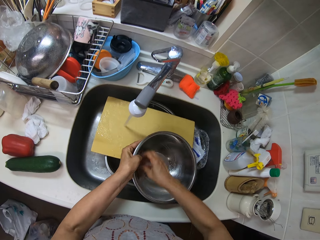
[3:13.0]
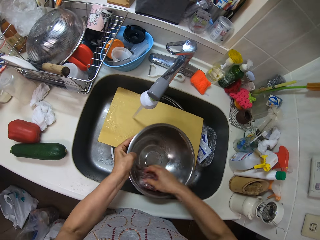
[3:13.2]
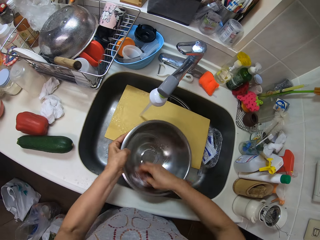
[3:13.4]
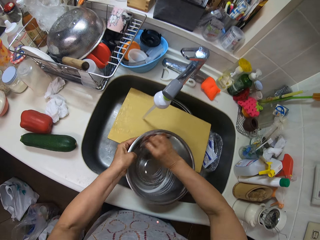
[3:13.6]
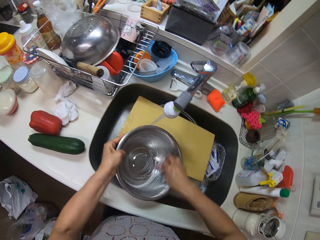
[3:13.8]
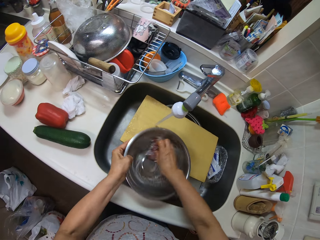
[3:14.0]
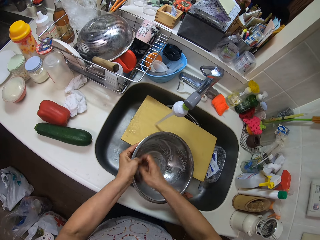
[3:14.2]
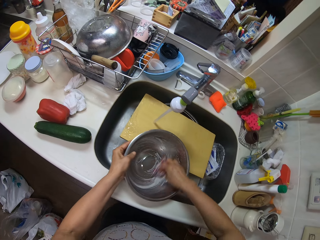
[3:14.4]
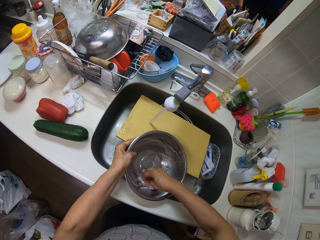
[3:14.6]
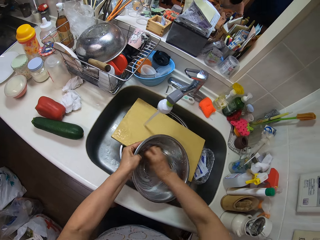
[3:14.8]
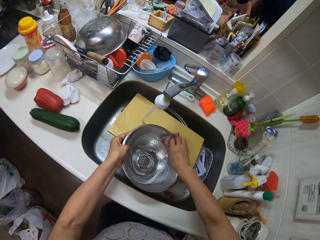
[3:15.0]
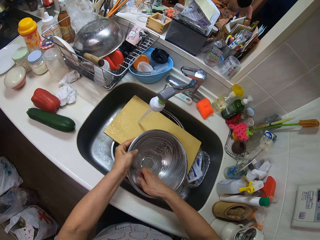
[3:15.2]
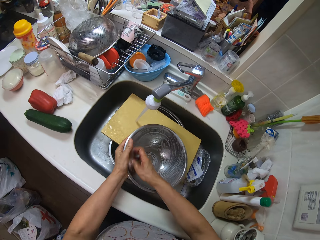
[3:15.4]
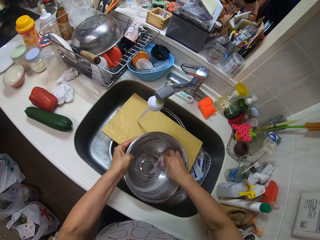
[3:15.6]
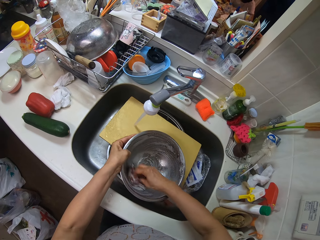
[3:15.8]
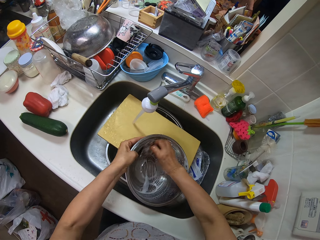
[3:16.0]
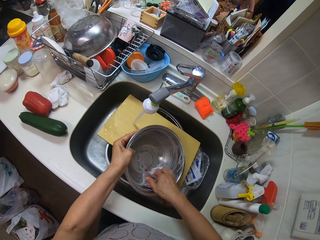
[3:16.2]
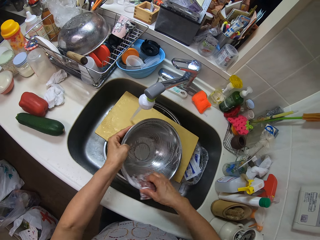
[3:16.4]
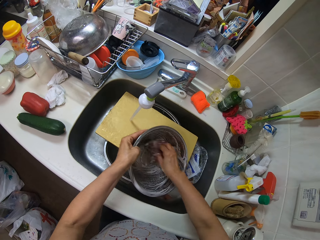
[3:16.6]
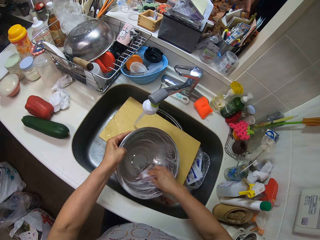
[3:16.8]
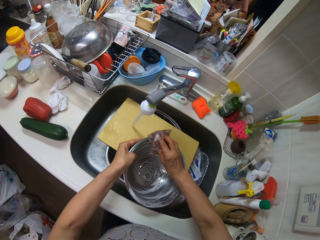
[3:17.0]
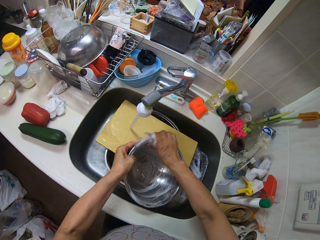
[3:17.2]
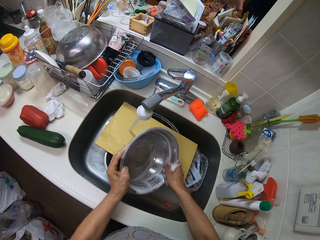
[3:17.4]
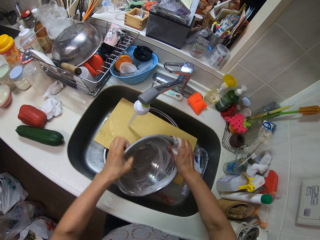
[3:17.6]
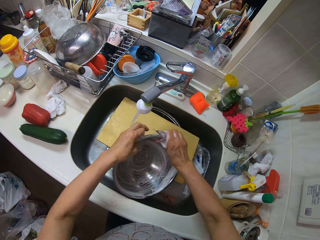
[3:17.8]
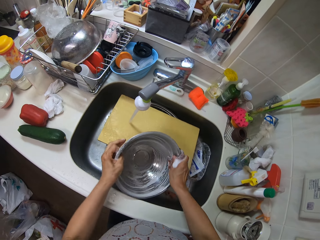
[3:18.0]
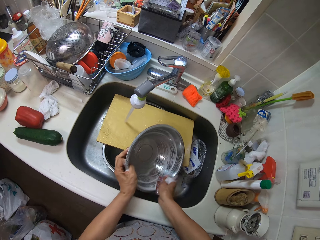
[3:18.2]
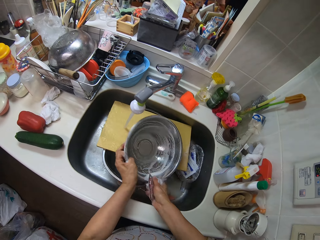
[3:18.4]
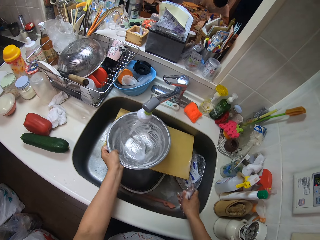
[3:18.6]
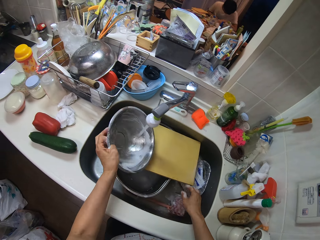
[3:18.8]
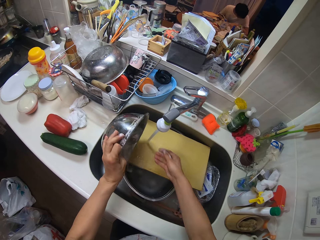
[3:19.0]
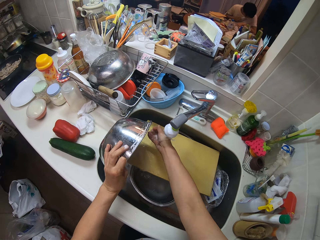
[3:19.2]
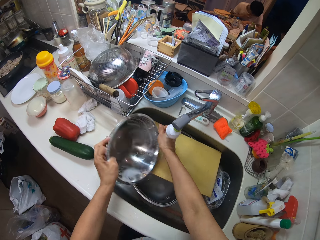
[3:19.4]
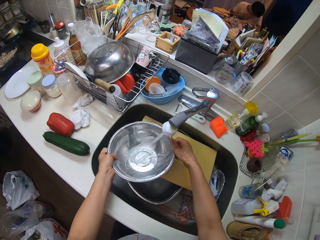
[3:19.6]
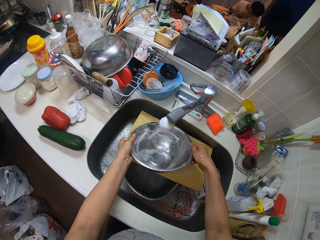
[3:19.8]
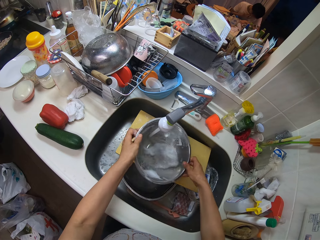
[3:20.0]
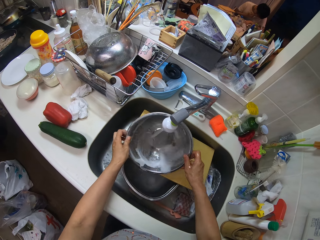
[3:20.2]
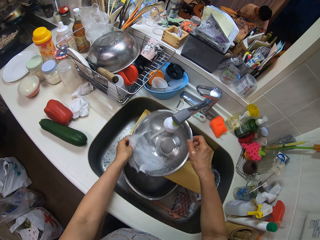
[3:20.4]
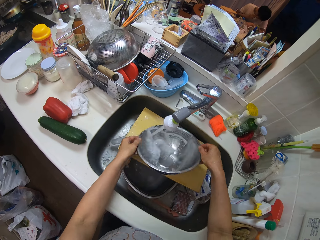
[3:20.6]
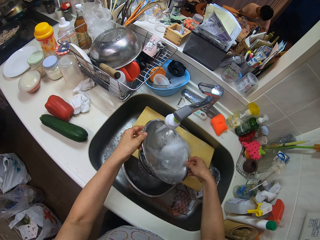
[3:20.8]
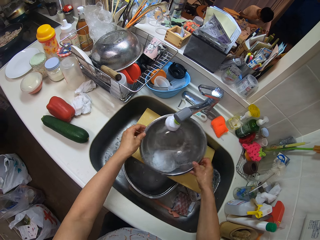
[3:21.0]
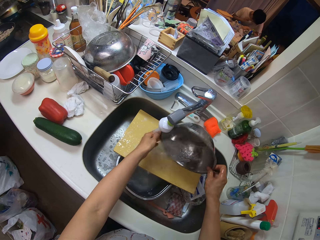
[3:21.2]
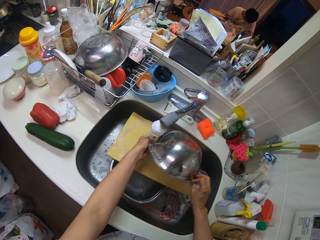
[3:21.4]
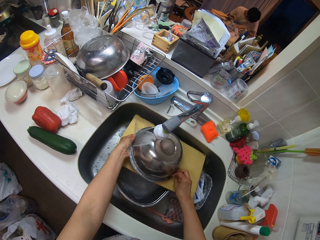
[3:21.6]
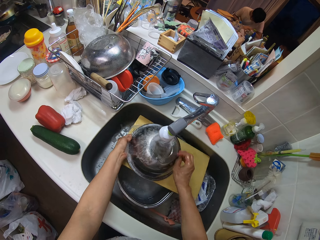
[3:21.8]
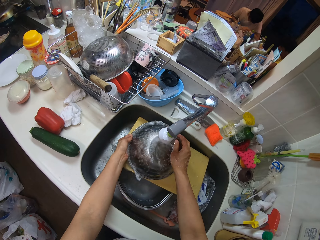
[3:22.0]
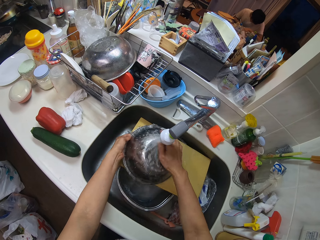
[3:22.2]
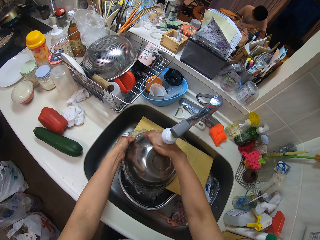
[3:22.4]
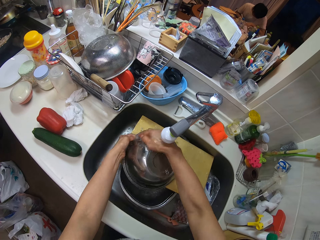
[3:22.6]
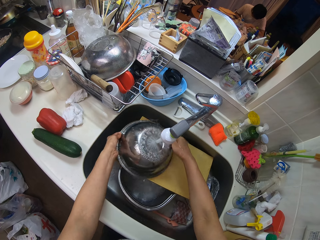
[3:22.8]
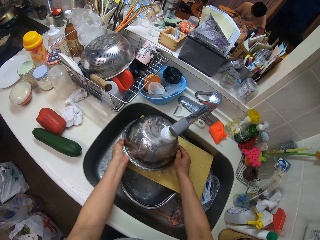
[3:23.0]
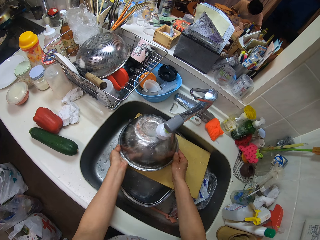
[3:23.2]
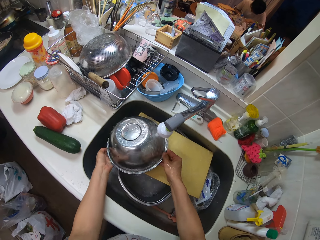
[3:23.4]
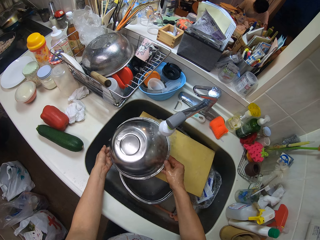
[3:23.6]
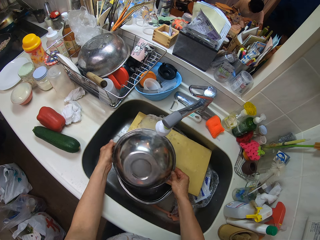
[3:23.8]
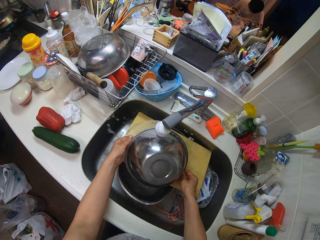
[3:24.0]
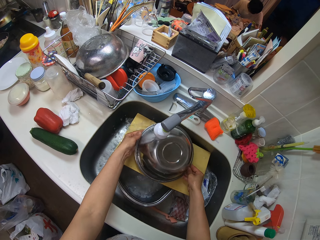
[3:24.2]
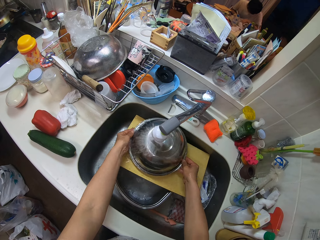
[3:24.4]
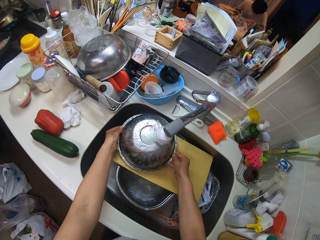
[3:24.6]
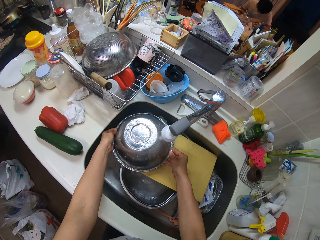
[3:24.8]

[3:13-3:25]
The camera wearer scrubs the dish with a scouring pad. They rinse the bowl under the tap and drop the scrub in the basin.

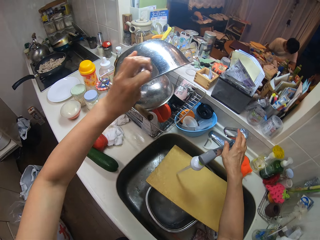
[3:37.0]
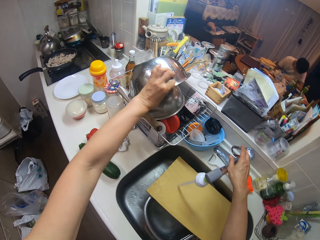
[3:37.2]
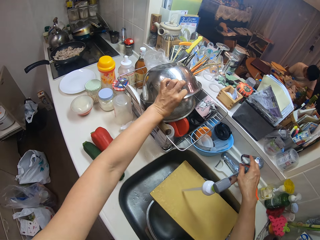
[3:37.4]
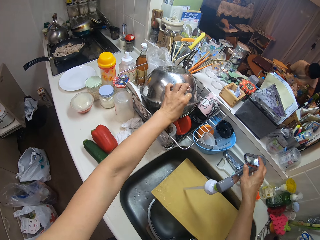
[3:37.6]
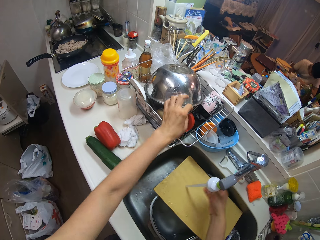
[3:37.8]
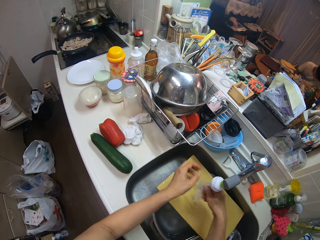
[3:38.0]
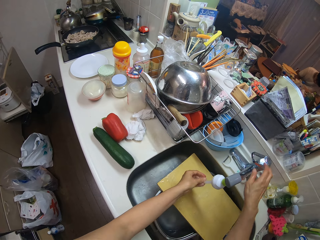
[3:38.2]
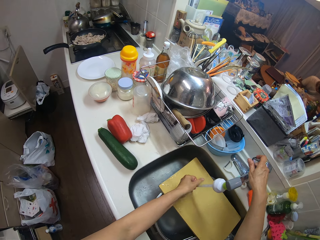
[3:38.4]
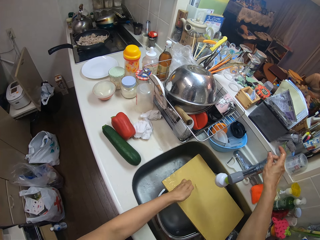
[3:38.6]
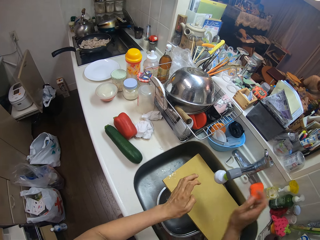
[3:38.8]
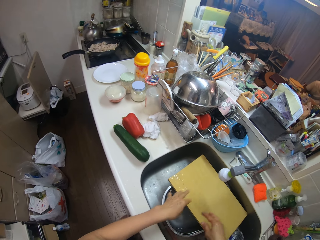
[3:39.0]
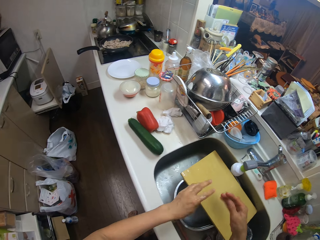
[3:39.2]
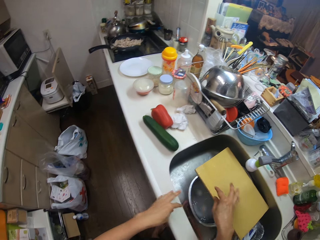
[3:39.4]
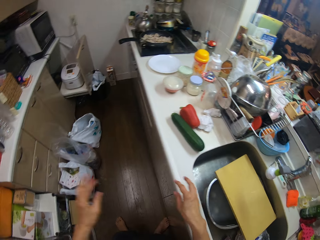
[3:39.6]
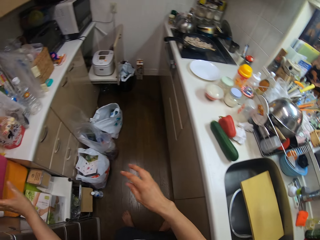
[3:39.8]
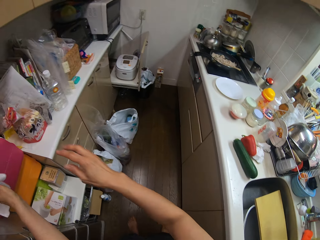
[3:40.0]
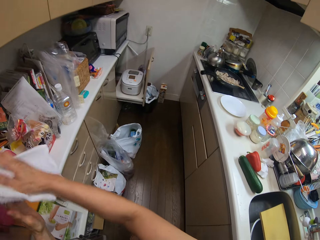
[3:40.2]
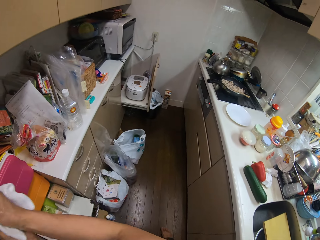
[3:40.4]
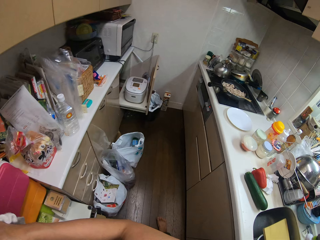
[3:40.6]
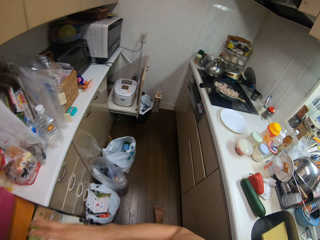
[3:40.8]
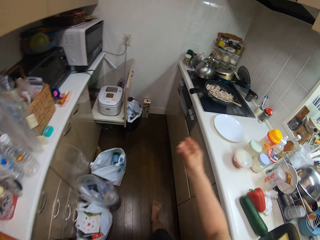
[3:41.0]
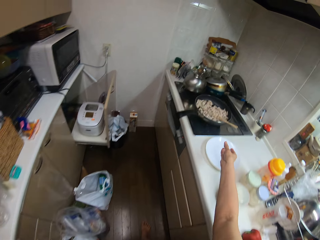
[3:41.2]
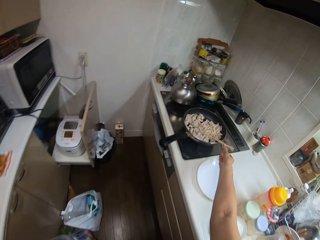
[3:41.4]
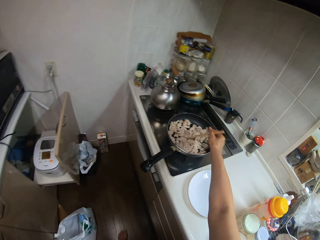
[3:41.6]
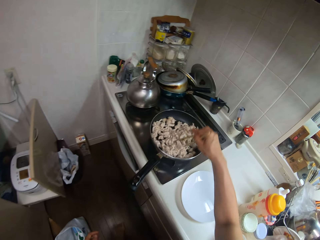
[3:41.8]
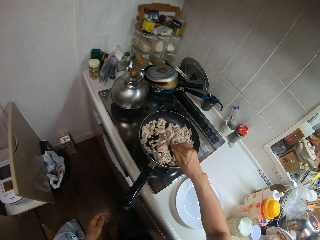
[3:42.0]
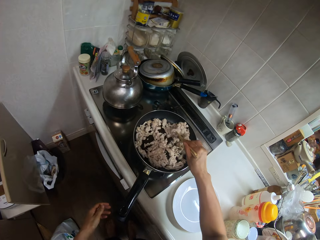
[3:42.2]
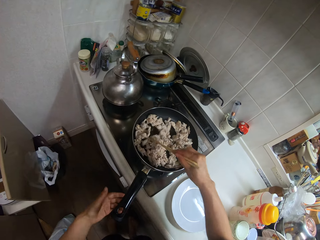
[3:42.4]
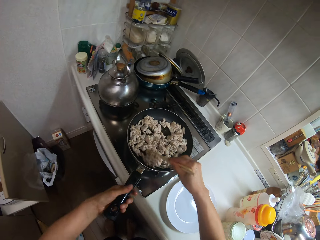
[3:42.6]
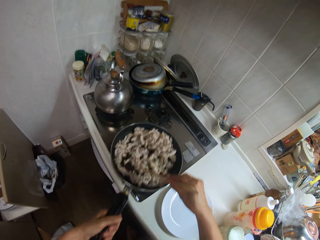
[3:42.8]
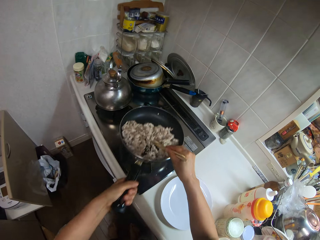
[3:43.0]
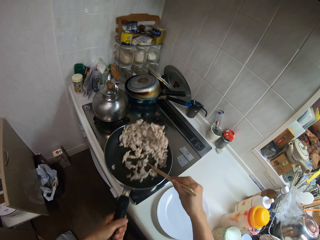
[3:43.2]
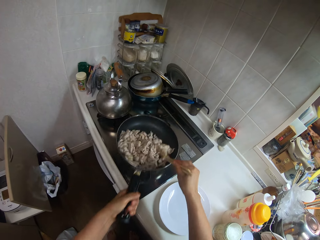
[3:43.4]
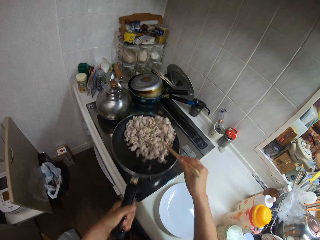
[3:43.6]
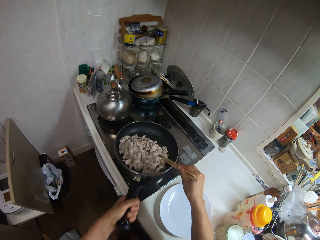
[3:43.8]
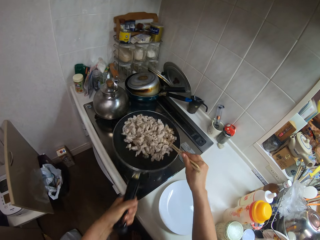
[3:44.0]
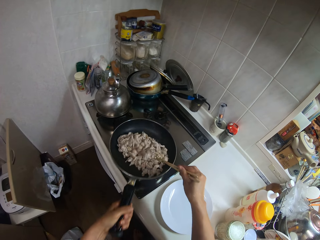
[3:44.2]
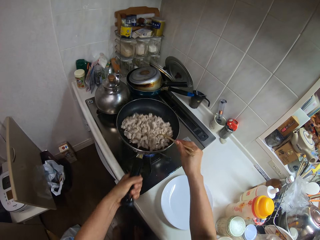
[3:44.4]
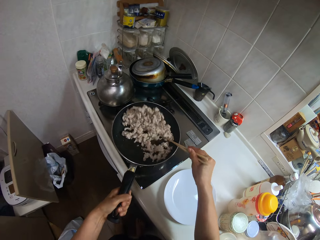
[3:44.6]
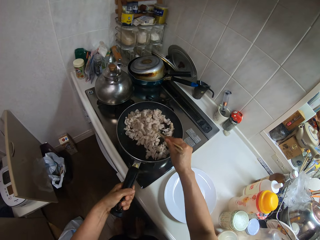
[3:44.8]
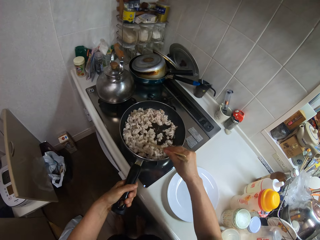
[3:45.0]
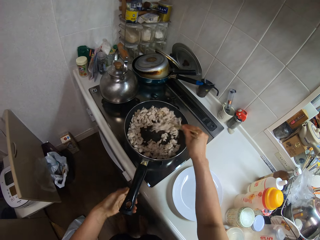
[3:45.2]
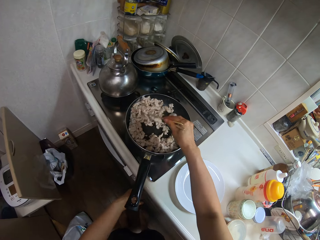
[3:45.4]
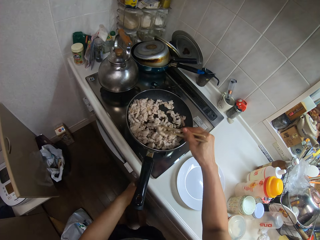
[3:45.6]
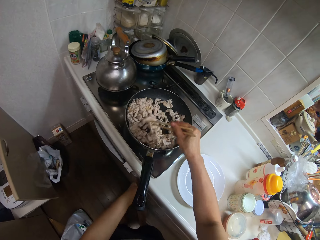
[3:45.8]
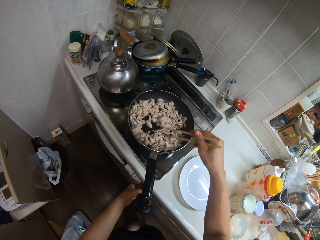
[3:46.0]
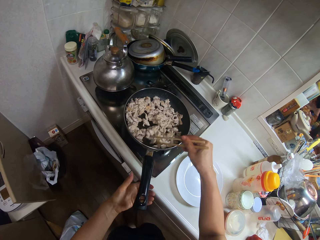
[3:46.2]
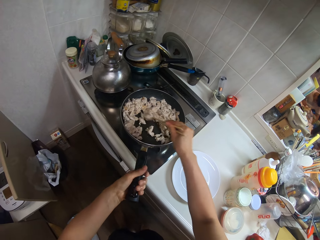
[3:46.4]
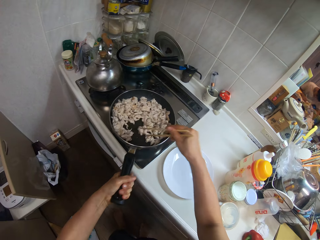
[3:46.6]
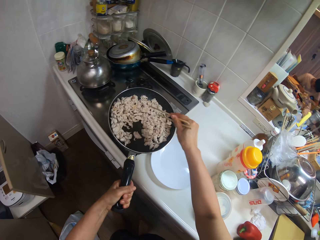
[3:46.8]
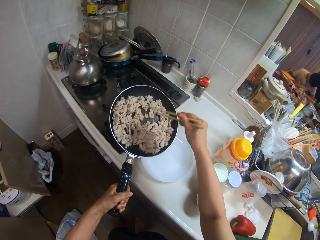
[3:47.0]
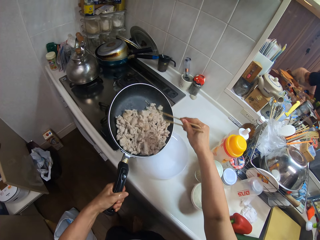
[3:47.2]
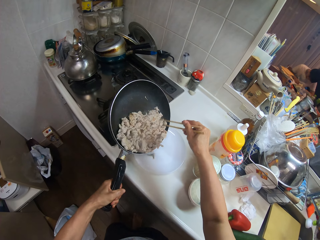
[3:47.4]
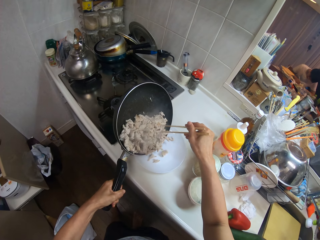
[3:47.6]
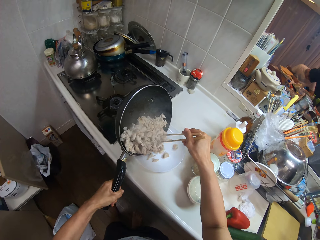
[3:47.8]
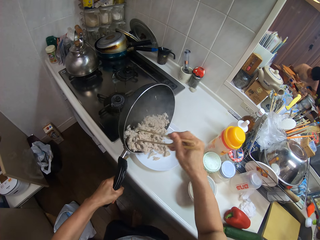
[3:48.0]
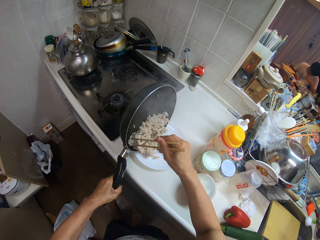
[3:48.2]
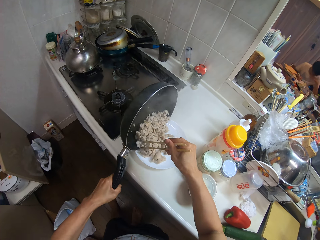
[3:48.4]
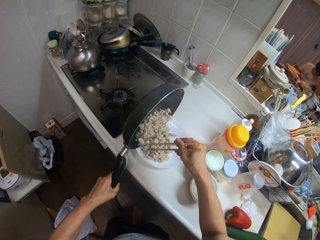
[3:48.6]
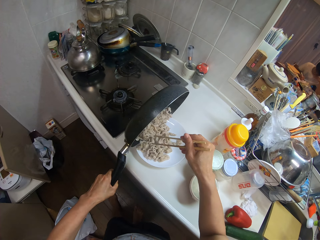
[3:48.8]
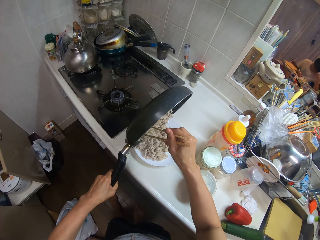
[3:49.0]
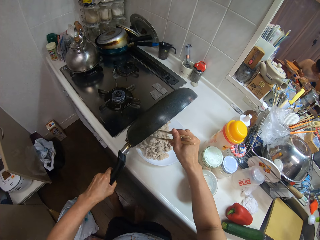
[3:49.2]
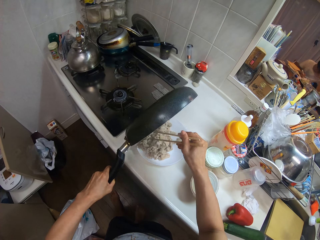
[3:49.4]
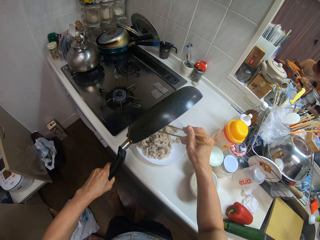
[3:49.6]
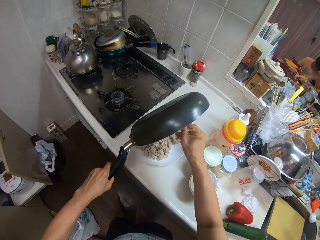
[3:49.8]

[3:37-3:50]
The camera wearer places the bowl on a bowl in a dish drainer on the slab. She rinses her right hand at the tap, rinses her left hand at the tap, and turns off the tap. She wipes her hands with a napkin in the kitchen. She stirs the fries in the frying pan with the pair of chopsticks. She tosses the fries in the pan. She places the frying pan on the stove. She stirs the fries in the frying pan with the pair of chopsticks. She takes the frying pan from the stove. She pours the fries in the frying pan into the plate on the slab.
